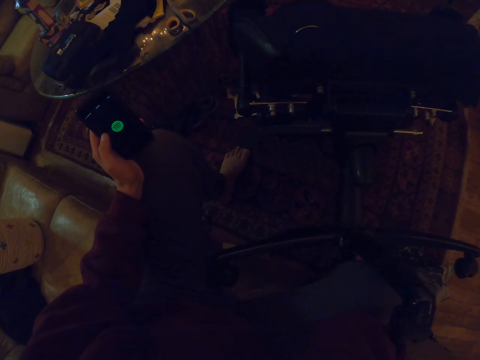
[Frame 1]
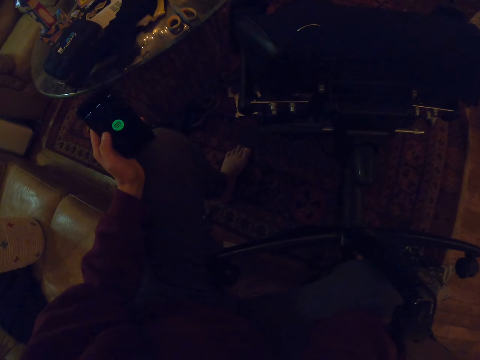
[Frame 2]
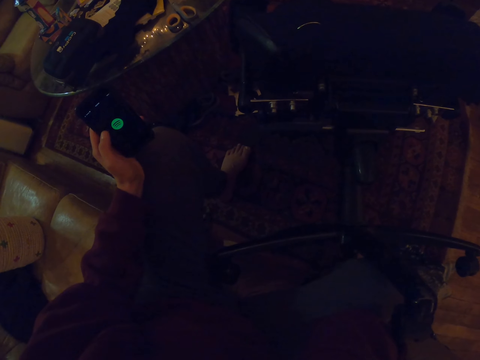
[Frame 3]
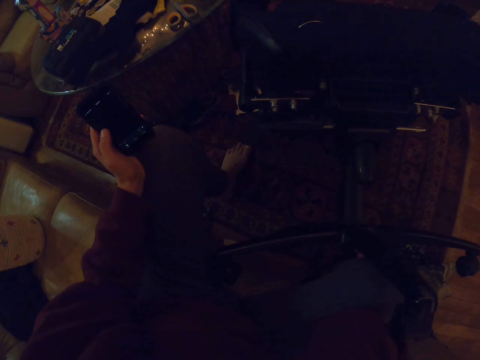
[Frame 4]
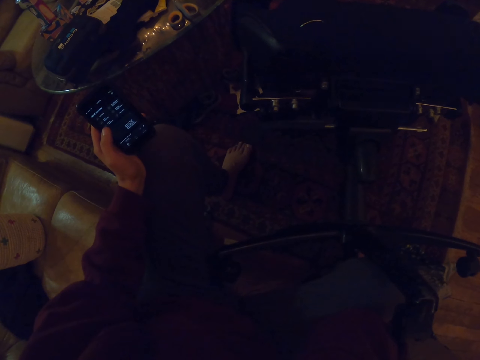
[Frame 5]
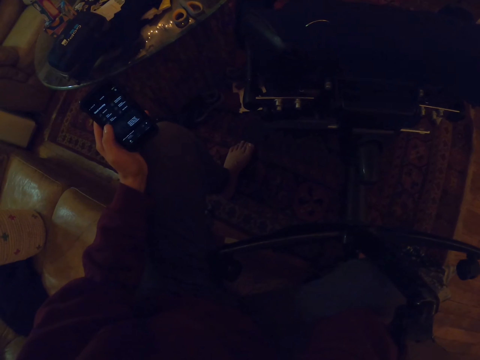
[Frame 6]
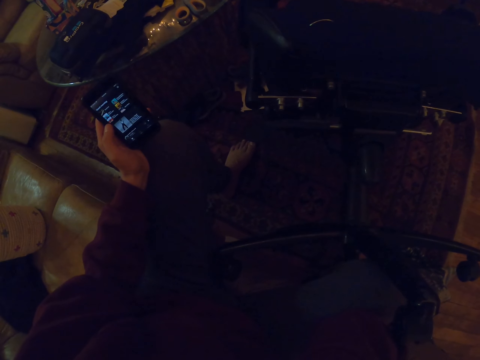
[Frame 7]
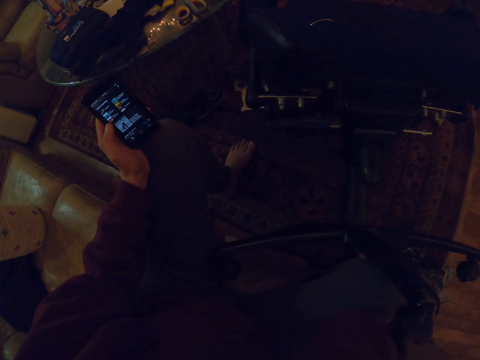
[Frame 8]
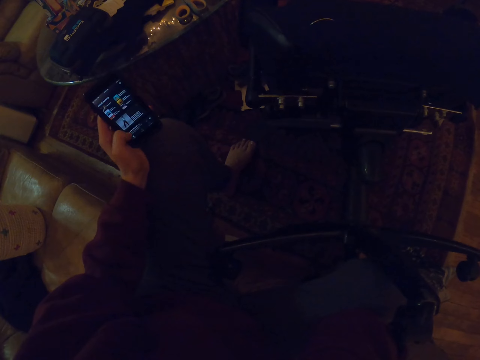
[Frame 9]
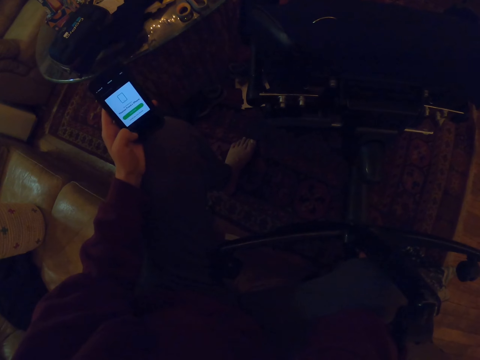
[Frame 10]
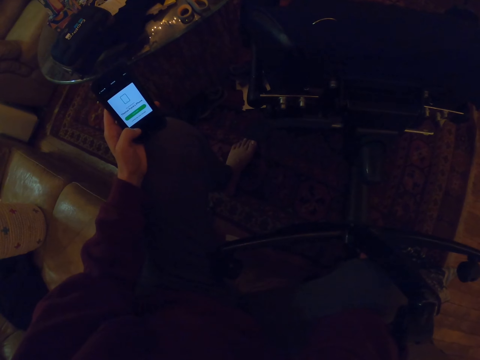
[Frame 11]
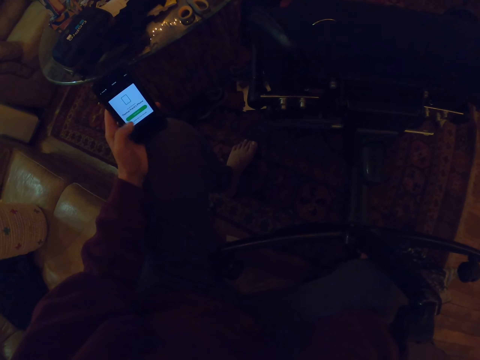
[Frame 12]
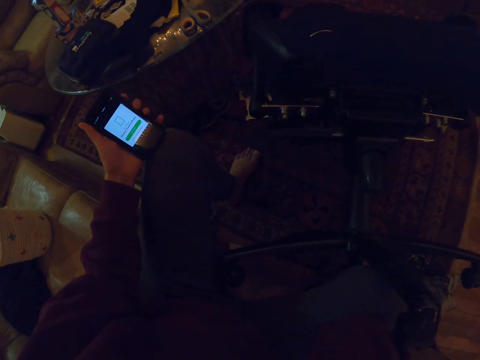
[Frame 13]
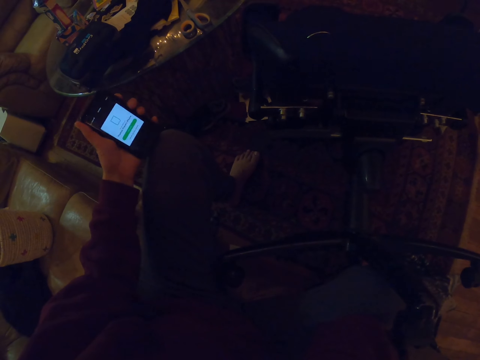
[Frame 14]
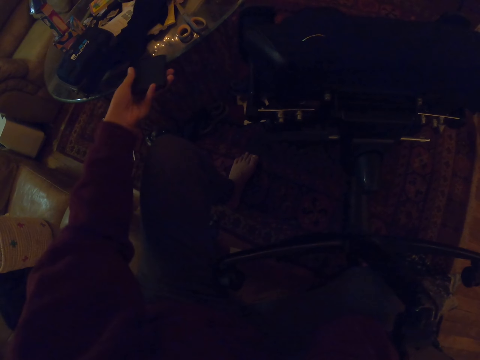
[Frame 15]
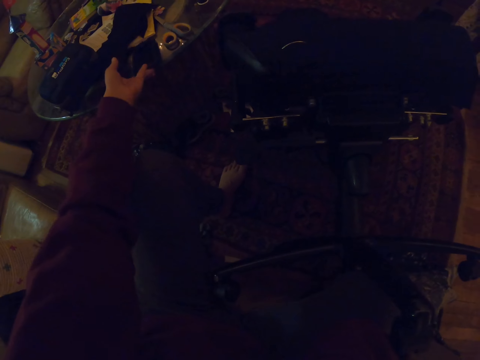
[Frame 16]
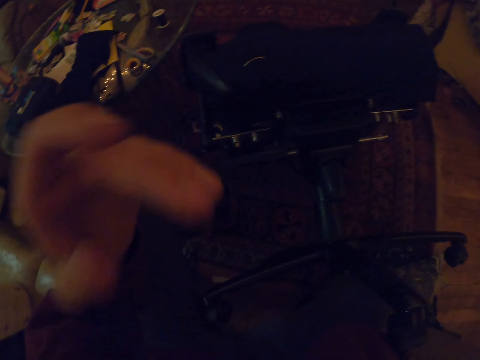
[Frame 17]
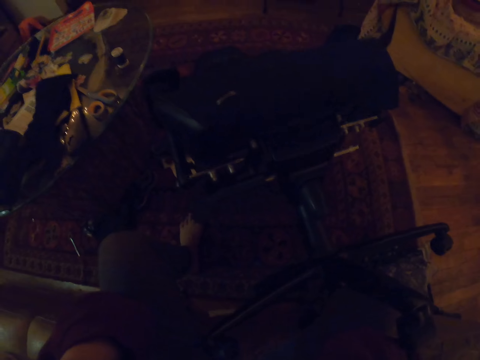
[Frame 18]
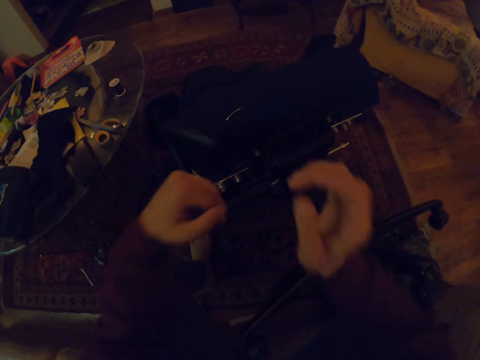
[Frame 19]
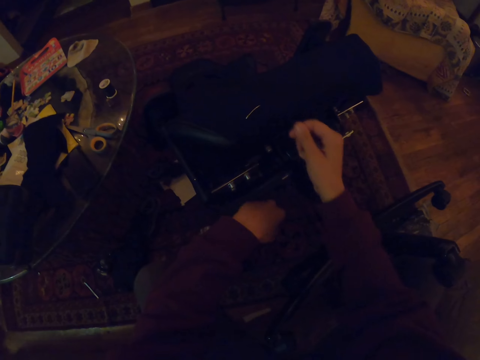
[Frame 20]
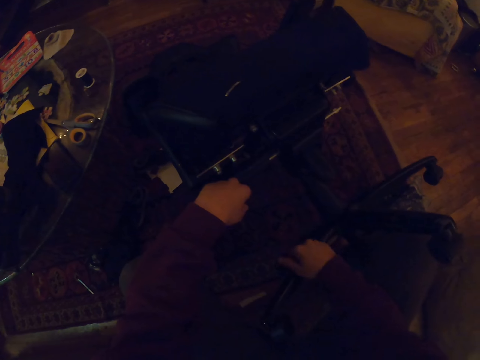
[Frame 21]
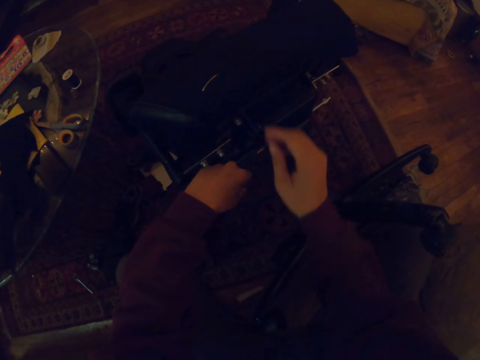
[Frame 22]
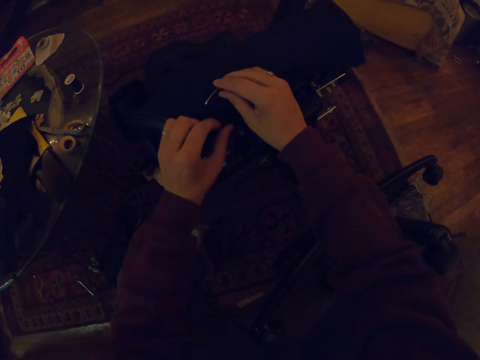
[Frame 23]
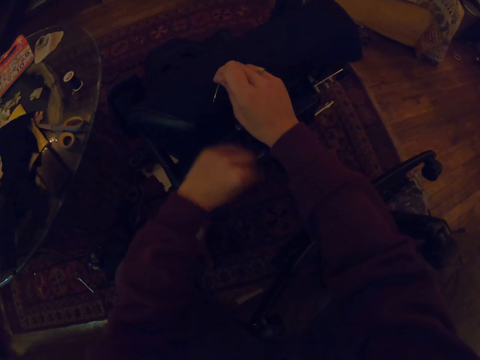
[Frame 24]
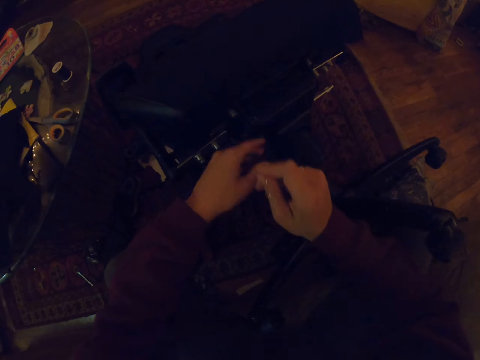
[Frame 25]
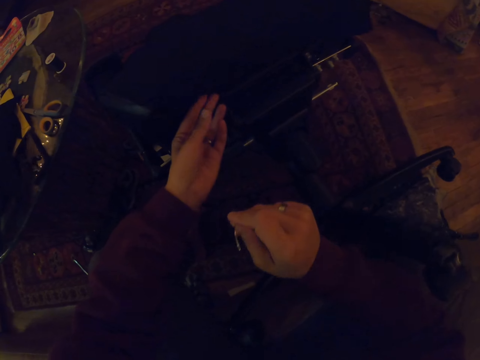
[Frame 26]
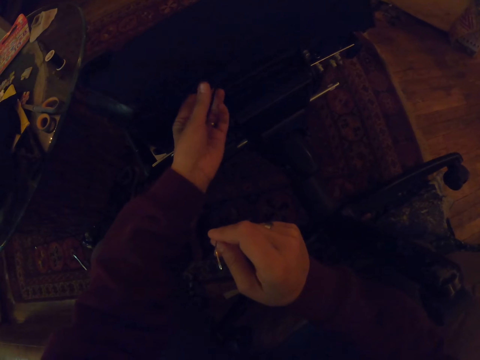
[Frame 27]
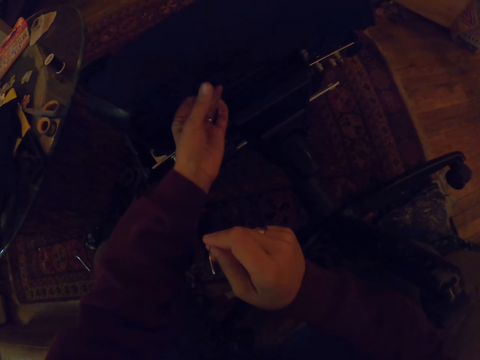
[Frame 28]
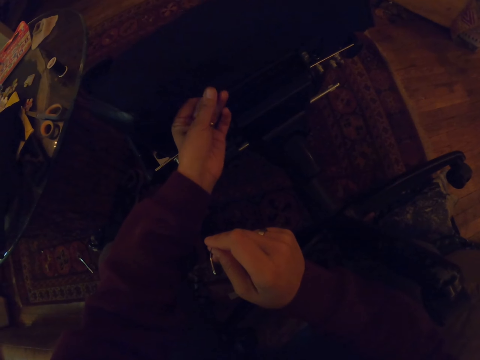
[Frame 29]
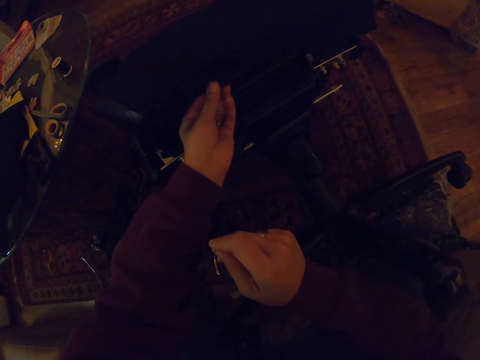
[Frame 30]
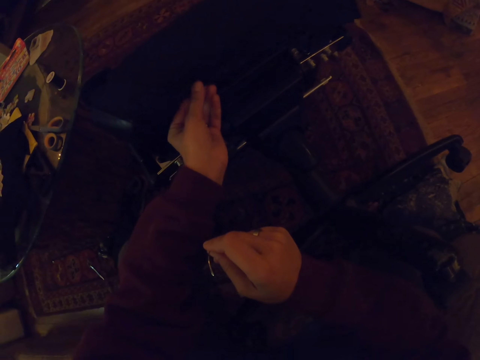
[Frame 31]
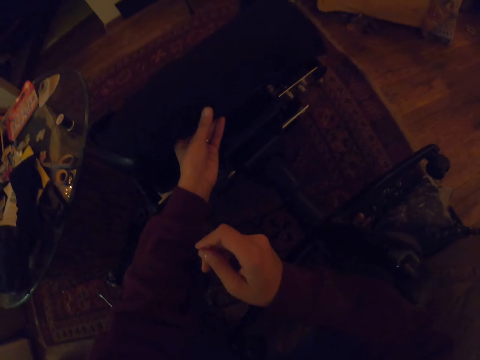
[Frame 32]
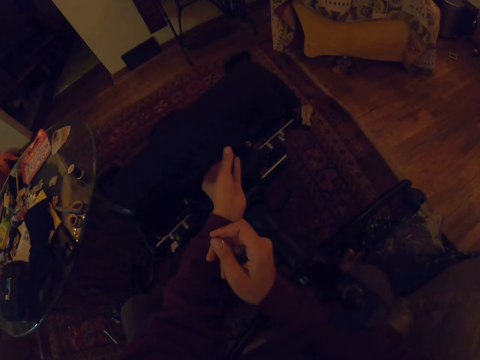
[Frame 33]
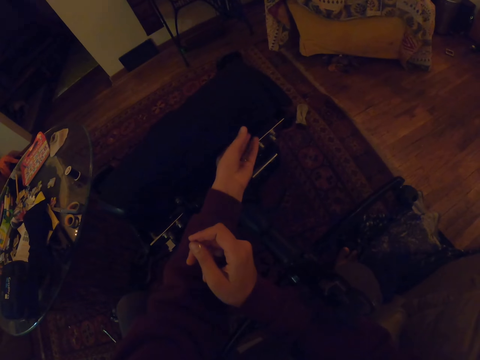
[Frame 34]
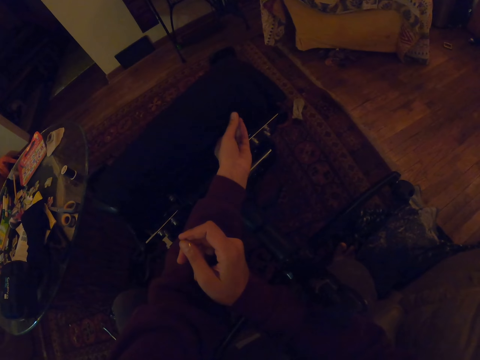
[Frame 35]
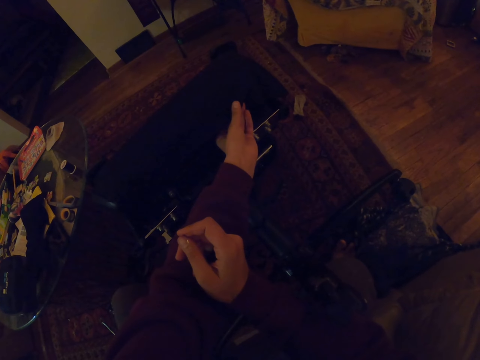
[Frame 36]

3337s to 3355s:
The camera wearer places the phone on the table and touches the face with a hand. They pick up a string, pull the thread, and put down the string. They pick up a needle. They hold the fabric on the office chair with a hand.

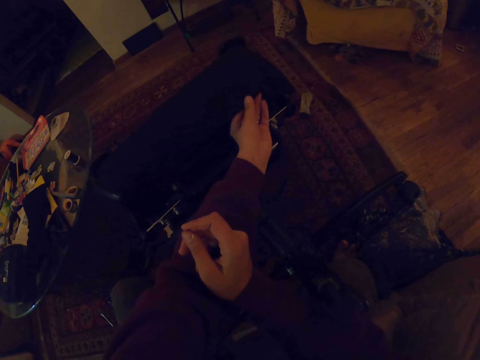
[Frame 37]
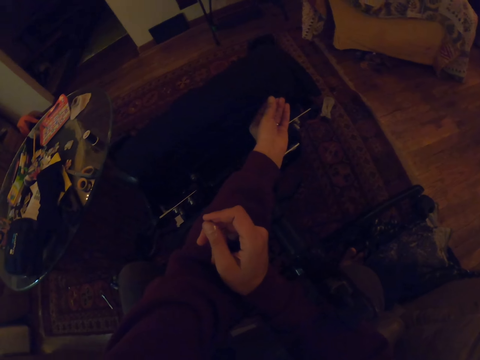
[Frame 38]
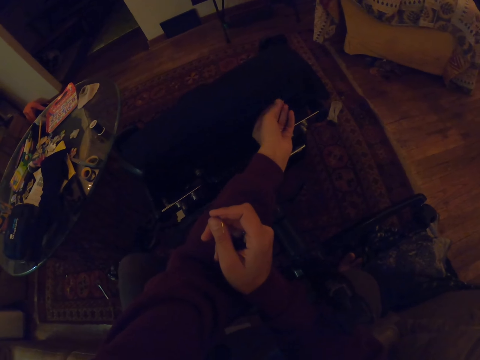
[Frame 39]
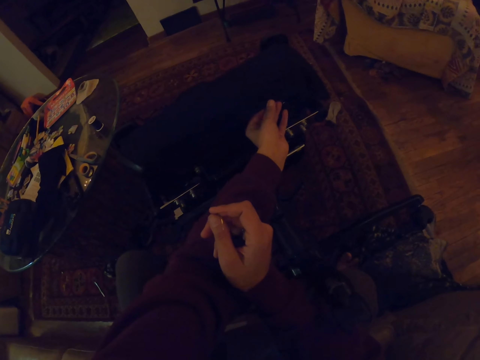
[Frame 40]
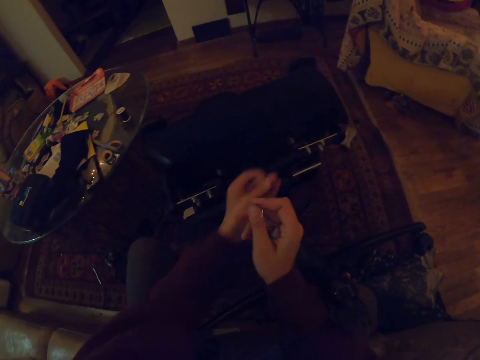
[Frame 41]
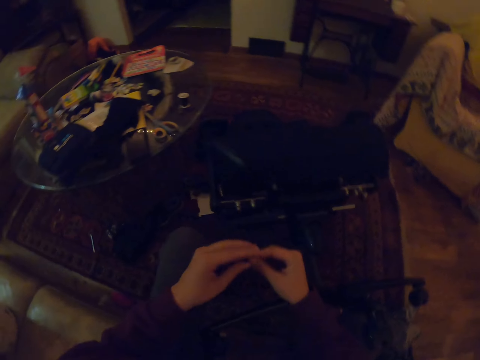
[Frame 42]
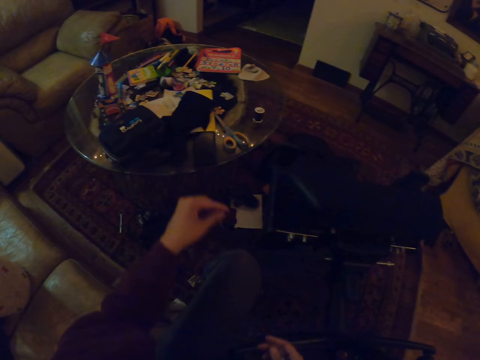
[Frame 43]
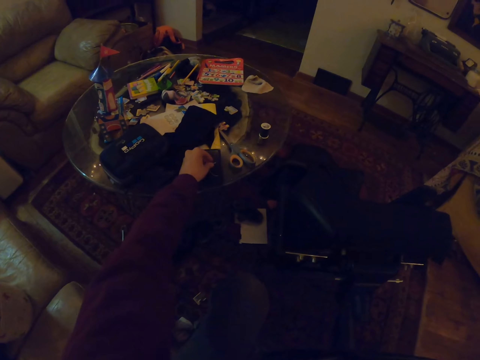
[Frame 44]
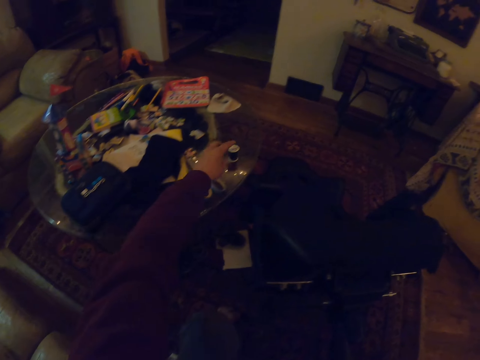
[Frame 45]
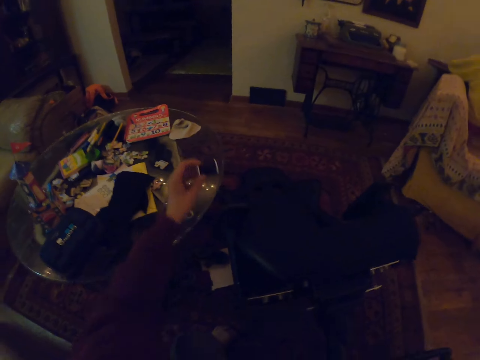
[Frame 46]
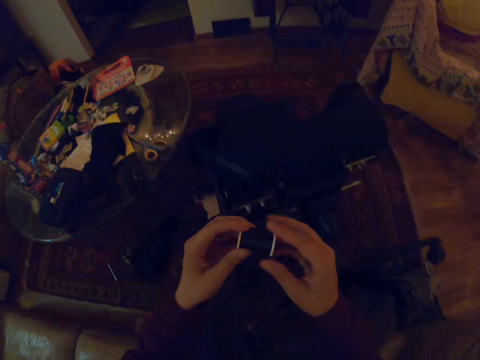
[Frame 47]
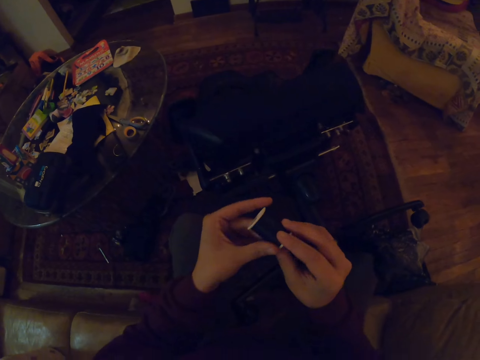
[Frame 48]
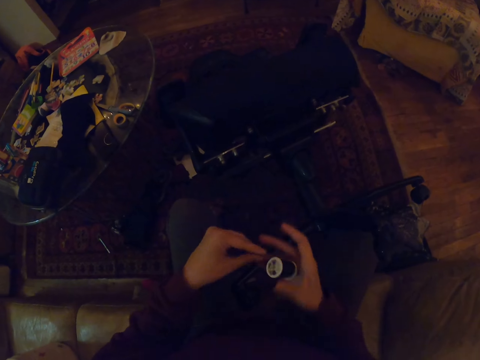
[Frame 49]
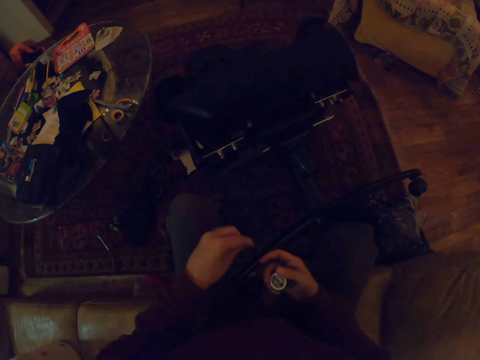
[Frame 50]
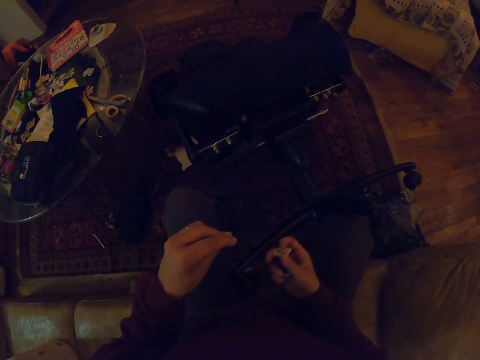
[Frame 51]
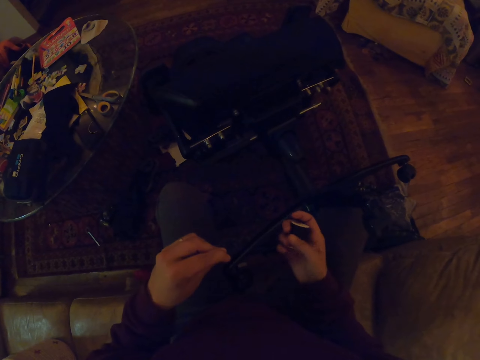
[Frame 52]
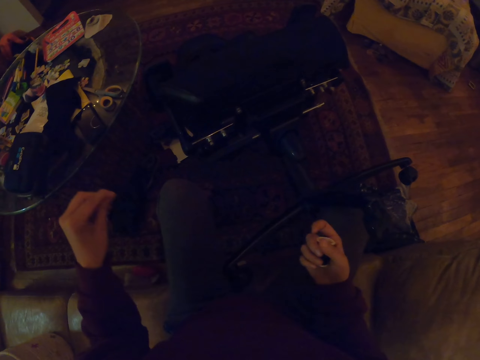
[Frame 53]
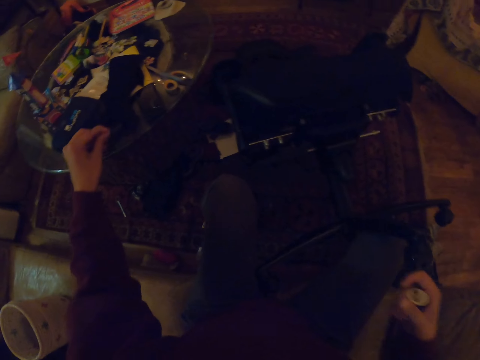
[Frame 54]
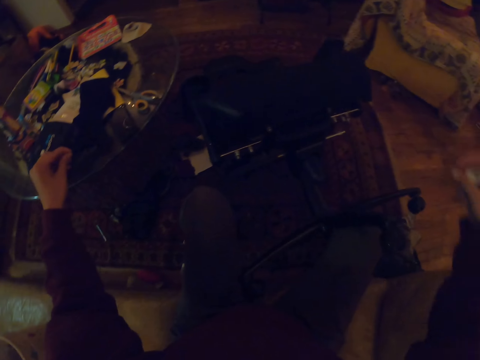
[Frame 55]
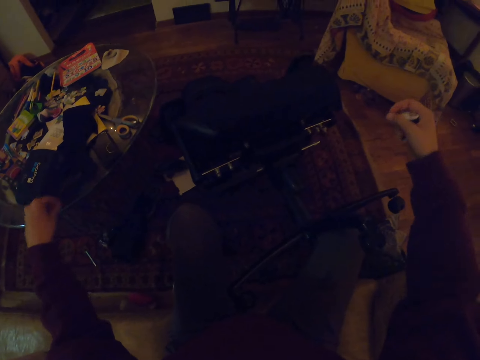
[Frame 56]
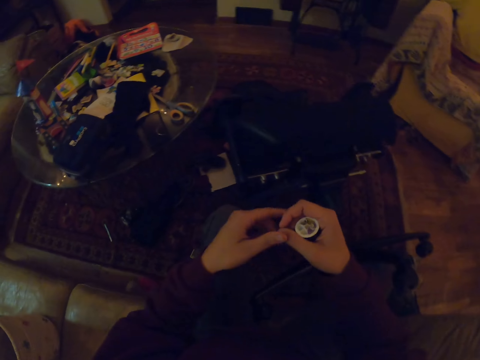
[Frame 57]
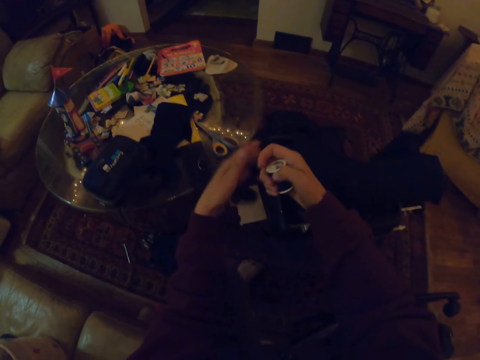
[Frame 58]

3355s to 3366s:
The camera wearer takes a needle from the other hand and places the needle on the chair. They pick up a roll of sewing thread from the table, pull the thread, and unroll the thread.
